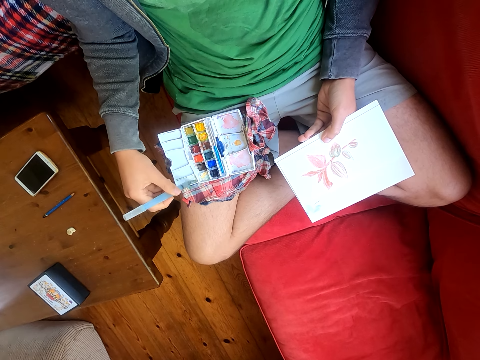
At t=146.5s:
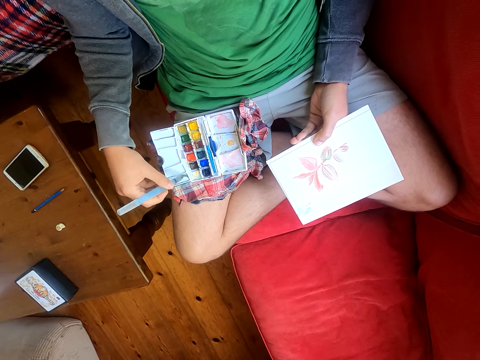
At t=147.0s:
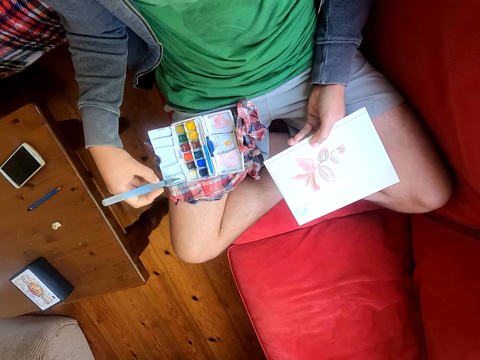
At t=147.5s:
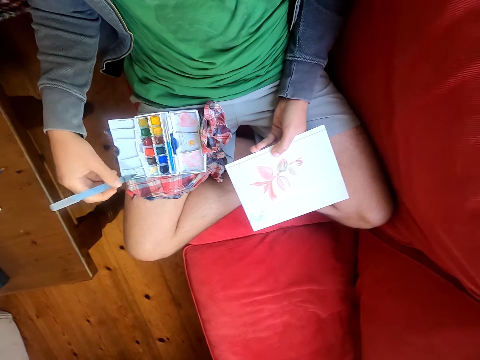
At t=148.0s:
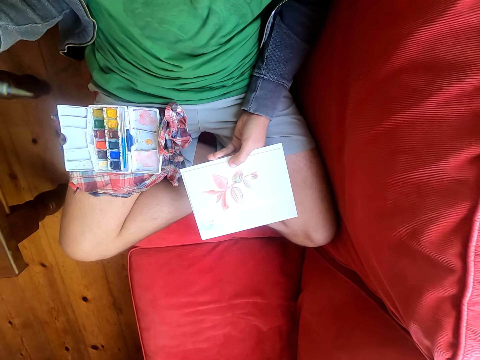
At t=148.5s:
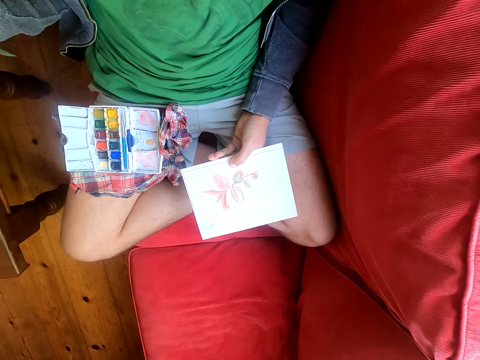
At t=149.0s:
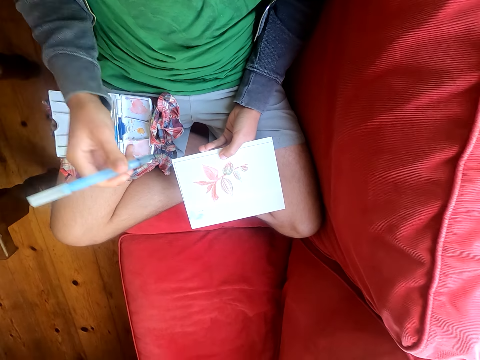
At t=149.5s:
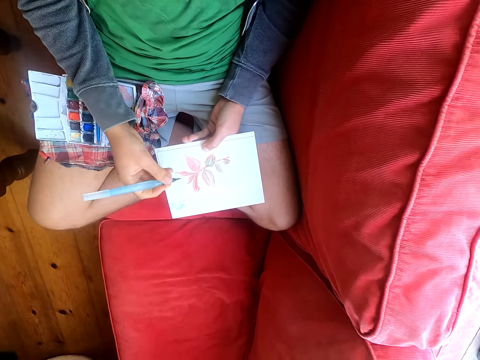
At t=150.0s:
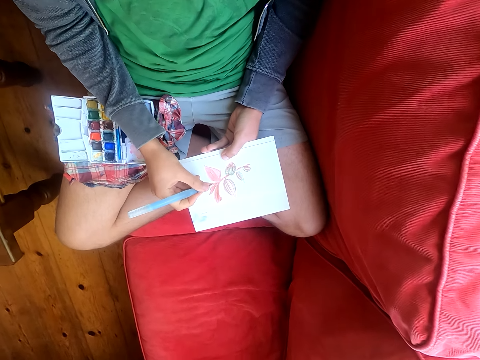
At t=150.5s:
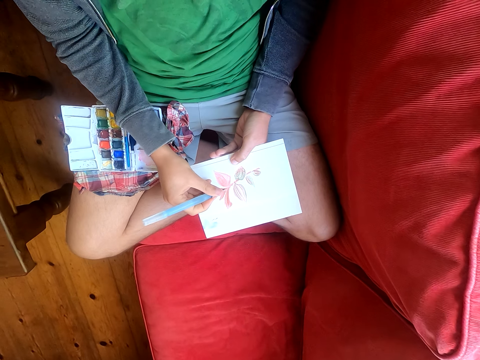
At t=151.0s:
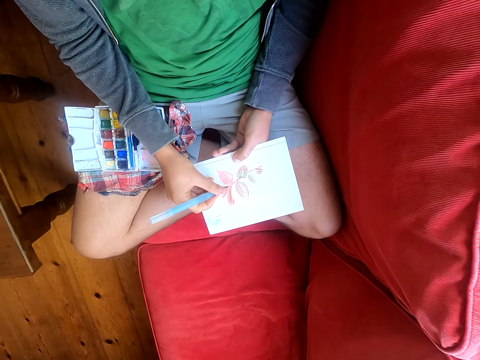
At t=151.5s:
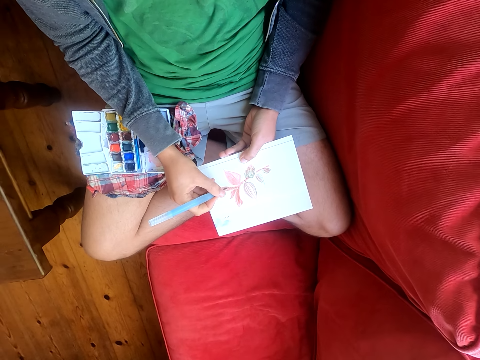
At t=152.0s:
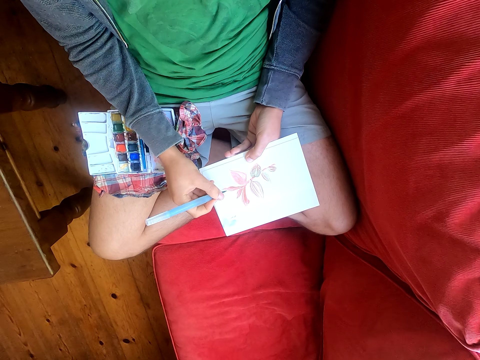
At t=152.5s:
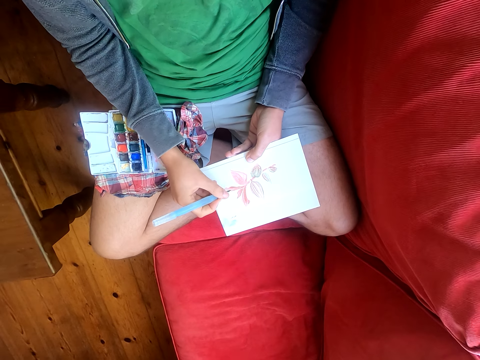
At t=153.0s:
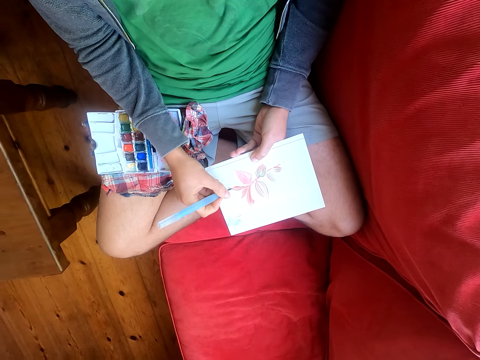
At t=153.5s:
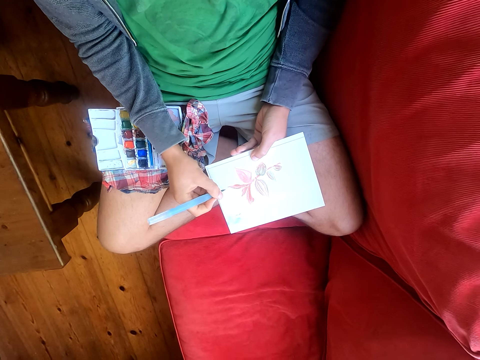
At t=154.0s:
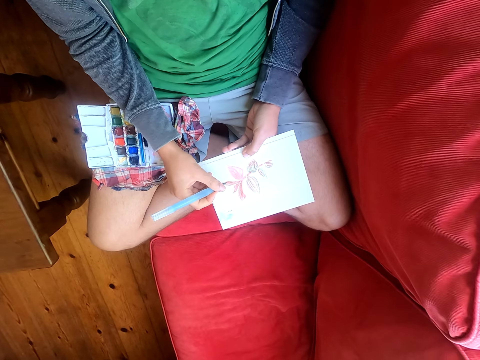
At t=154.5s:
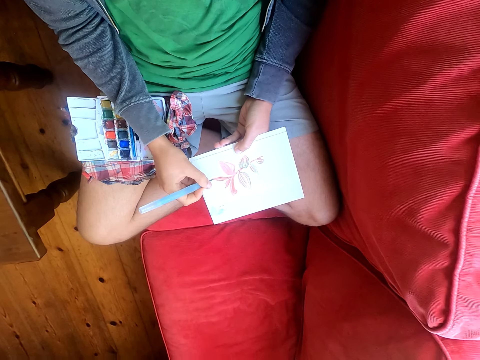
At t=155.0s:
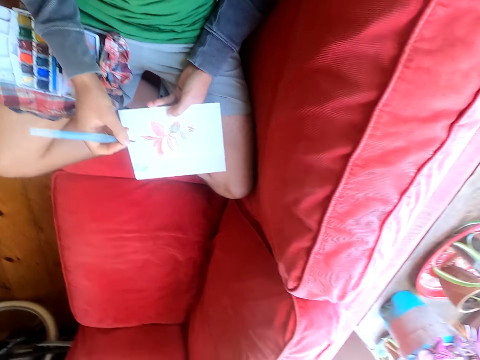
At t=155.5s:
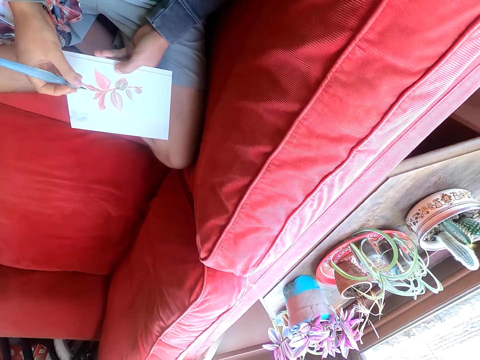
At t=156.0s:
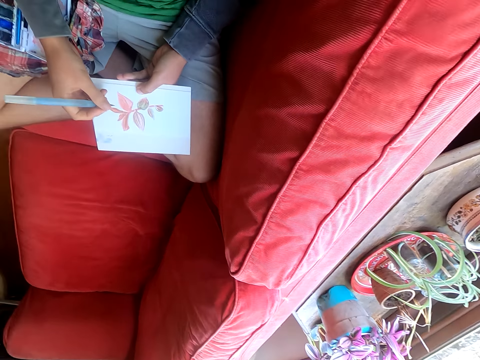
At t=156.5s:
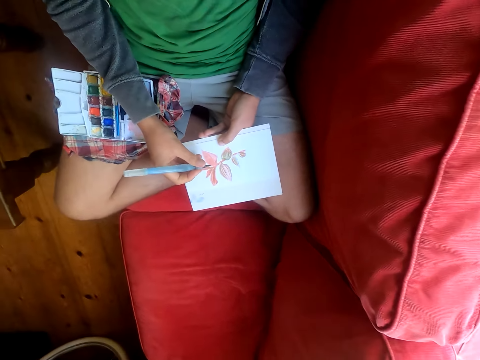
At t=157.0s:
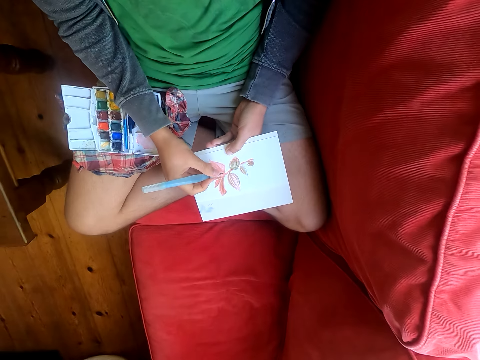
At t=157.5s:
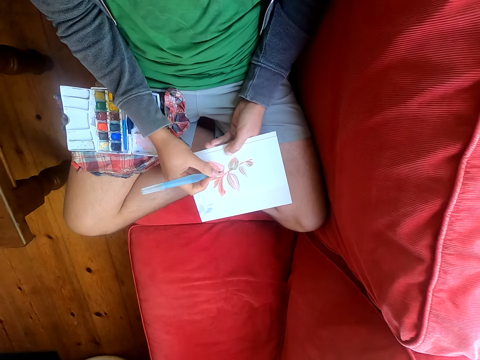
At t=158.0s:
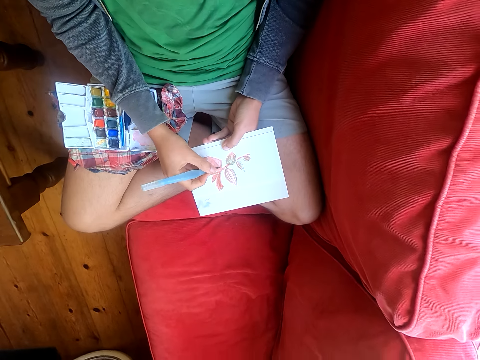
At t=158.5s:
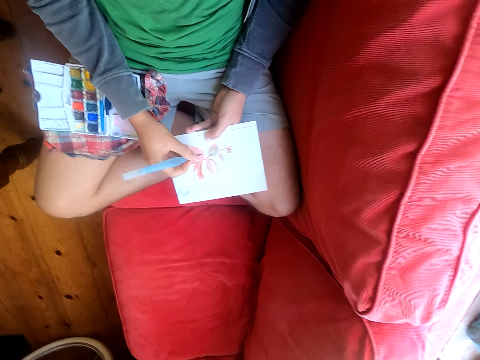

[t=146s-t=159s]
The camera wearer rubs the brush pen on the water color box. He paints a paper with a paint brush. He looks around. He moves his head sideways. He paints the paper with the paint brush.

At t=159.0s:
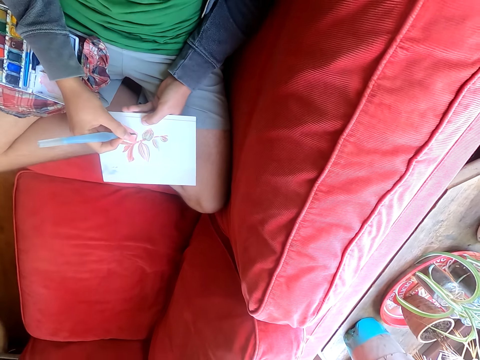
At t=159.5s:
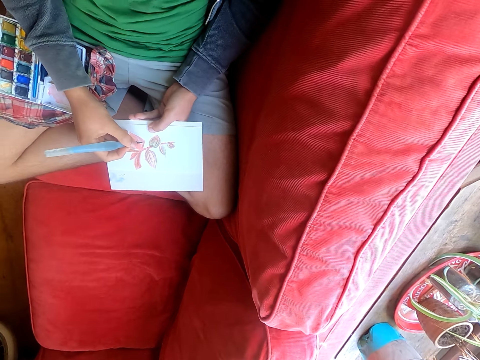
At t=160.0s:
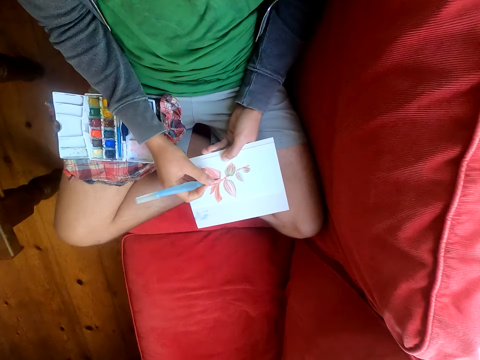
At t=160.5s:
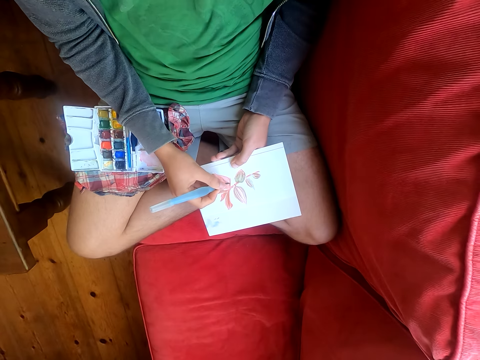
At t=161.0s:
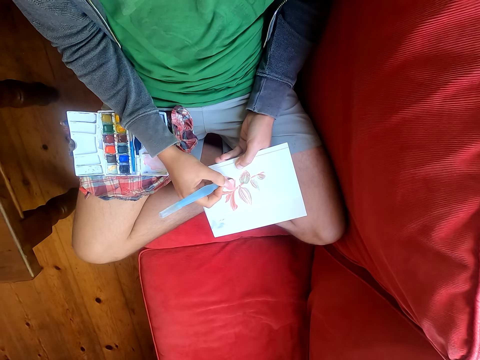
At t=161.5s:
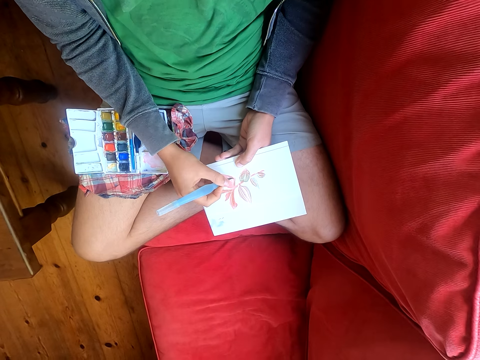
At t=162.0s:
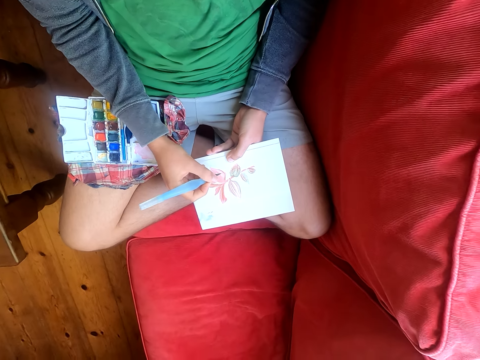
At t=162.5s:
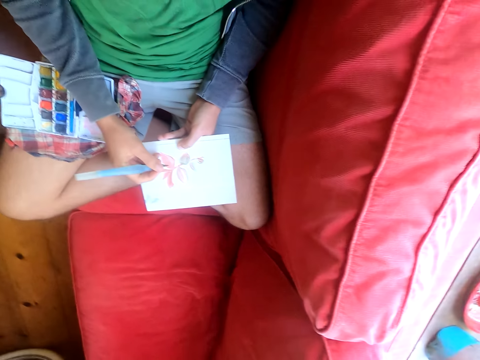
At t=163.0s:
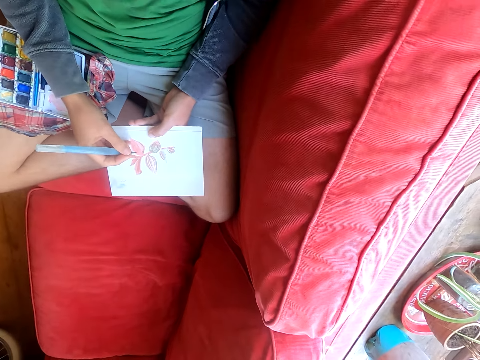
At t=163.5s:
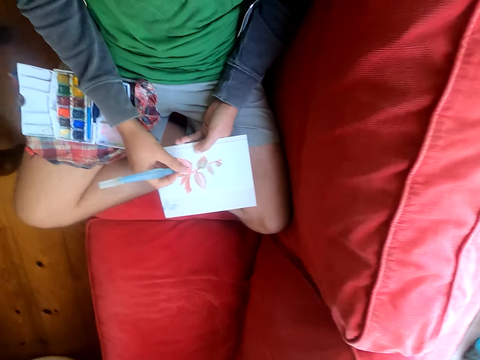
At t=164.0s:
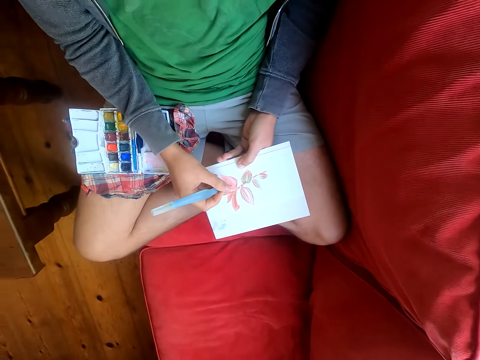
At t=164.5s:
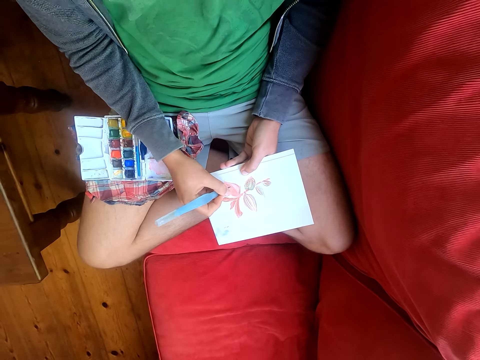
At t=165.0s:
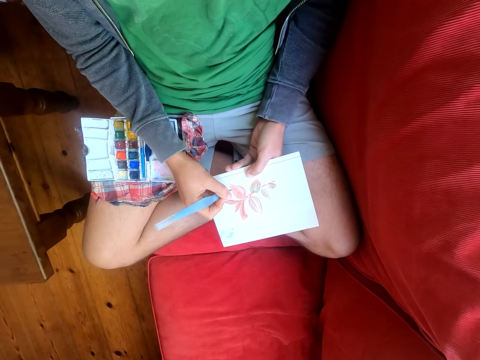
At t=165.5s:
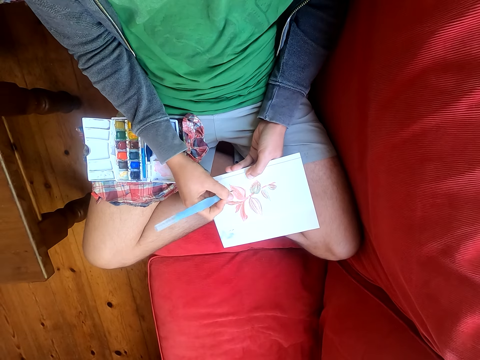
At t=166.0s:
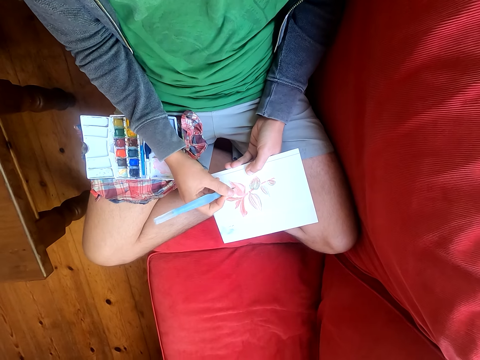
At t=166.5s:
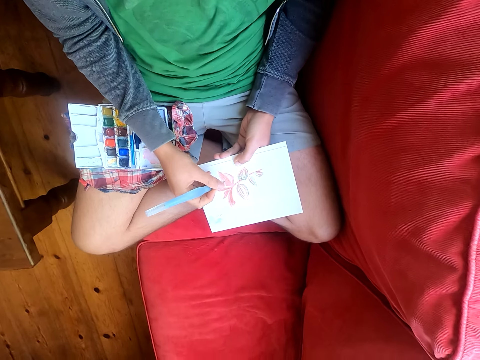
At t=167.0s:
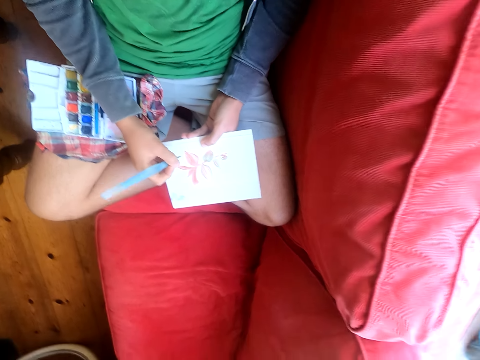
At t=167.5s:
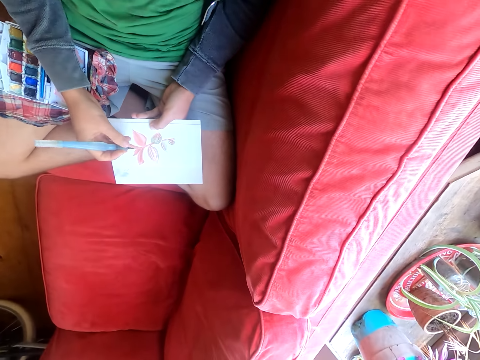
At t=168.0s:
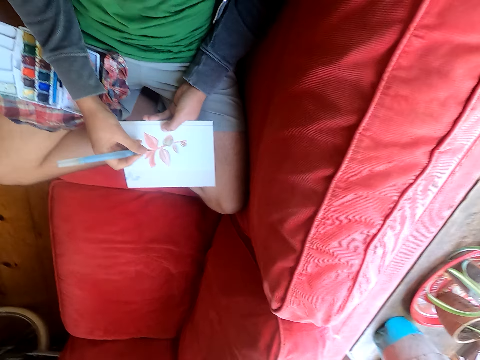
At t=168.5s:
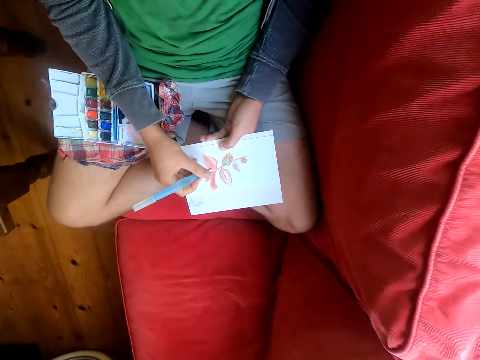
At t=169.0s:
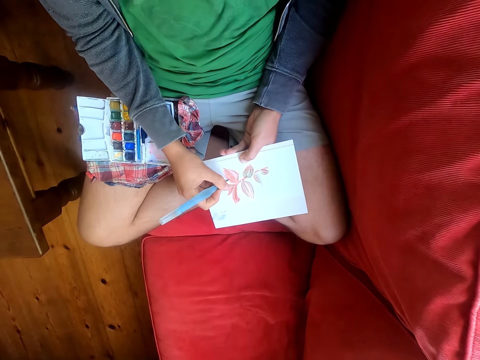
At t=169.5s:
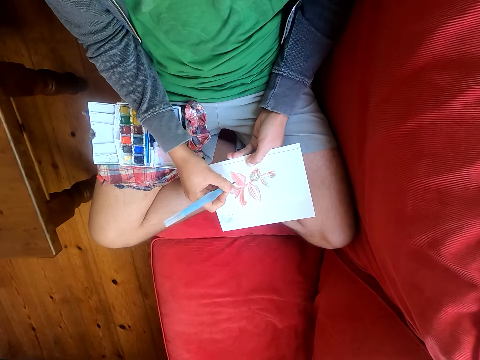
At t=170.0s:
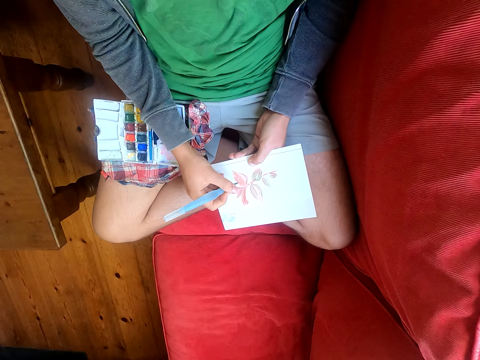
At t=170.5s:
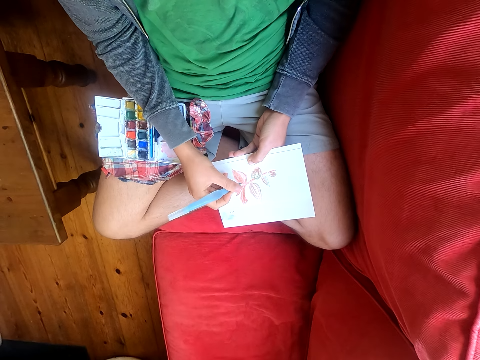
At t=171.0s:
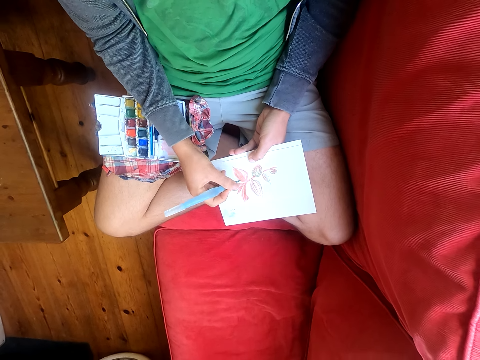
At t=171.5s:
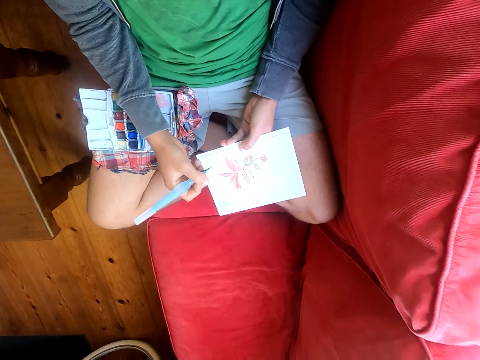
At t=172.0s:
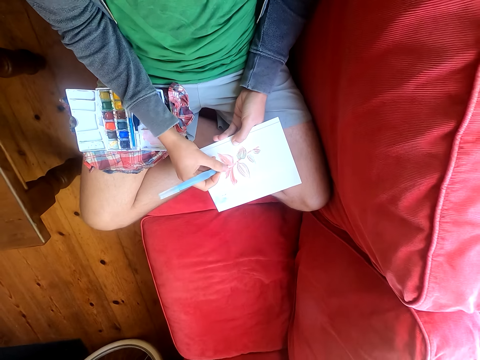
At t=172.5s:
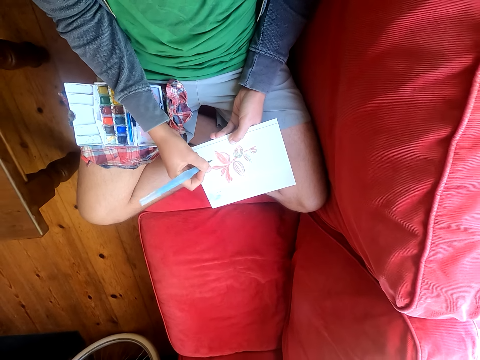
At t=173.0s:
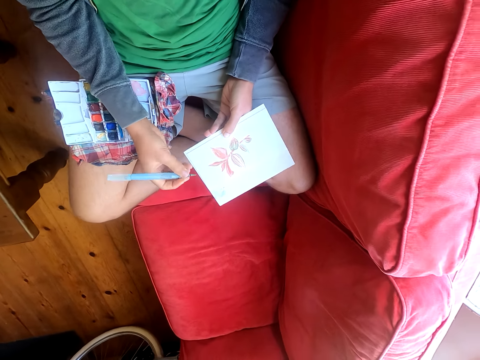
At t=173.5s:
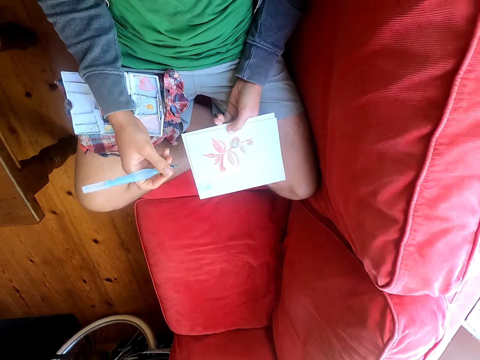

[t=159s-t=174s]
The camera wearer looks around. They paint a paper with a paint brush. They look around. They paint the paper with the paint brush. They look around. They paint the paper with the paint brush.
